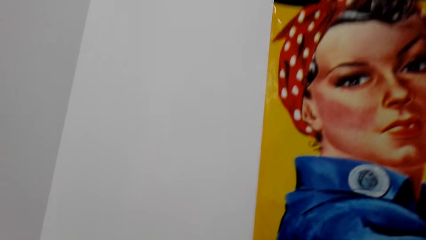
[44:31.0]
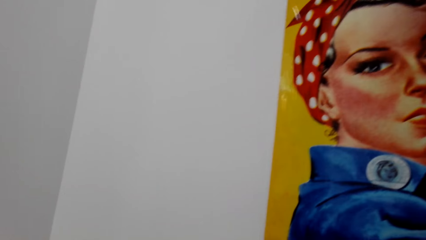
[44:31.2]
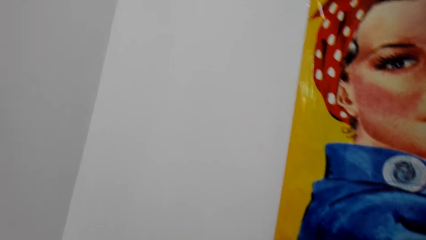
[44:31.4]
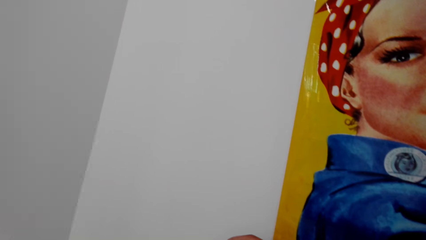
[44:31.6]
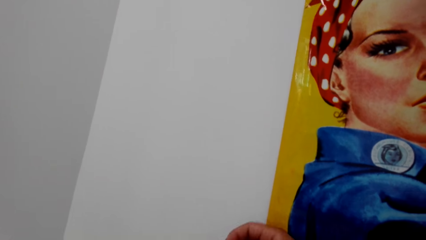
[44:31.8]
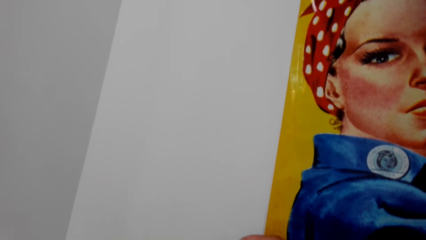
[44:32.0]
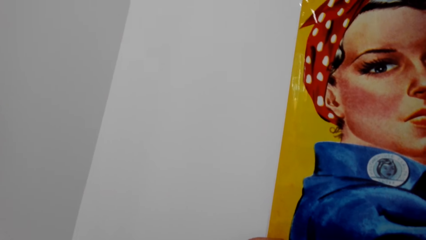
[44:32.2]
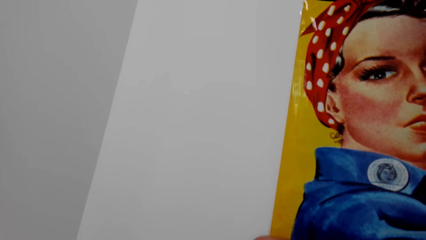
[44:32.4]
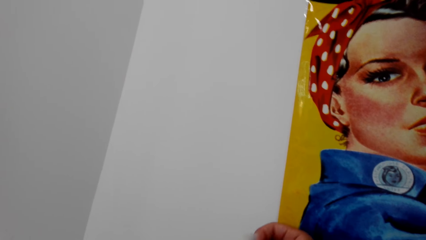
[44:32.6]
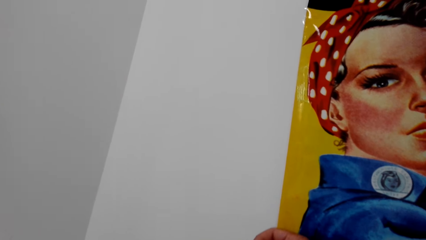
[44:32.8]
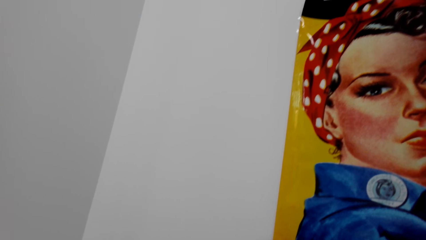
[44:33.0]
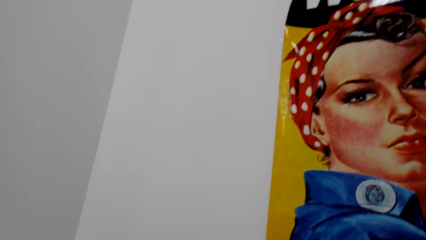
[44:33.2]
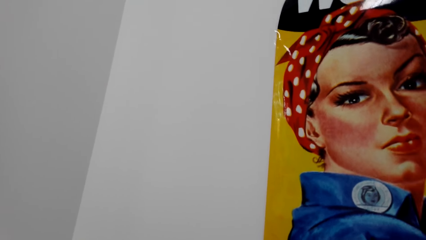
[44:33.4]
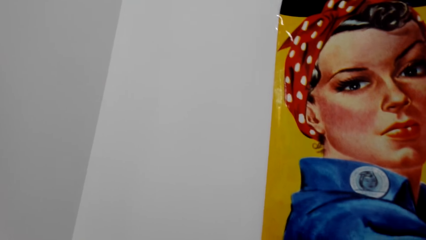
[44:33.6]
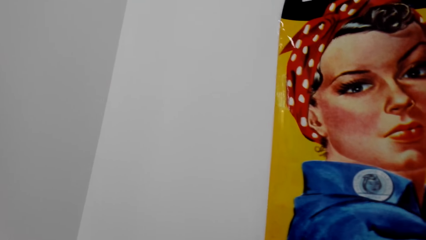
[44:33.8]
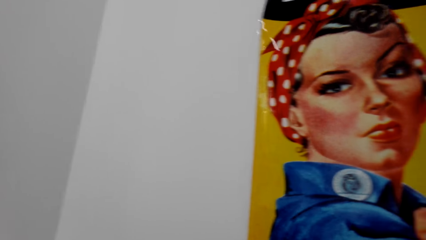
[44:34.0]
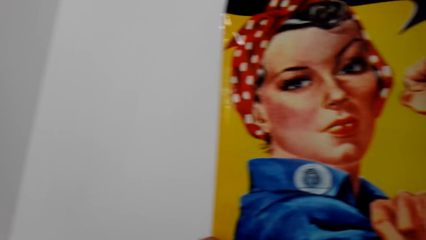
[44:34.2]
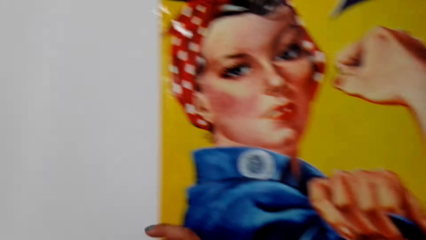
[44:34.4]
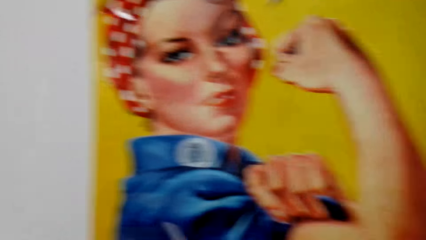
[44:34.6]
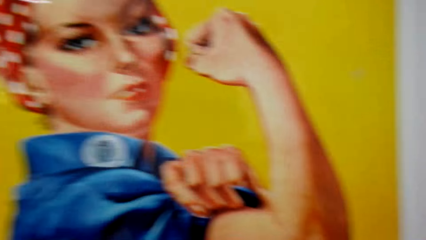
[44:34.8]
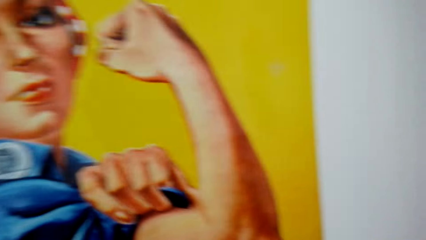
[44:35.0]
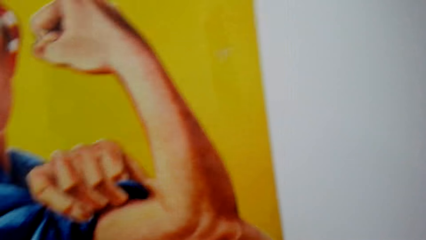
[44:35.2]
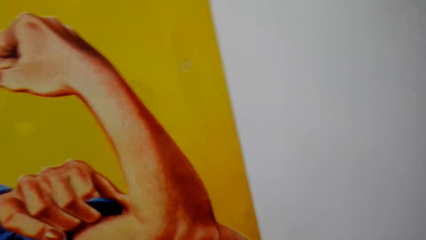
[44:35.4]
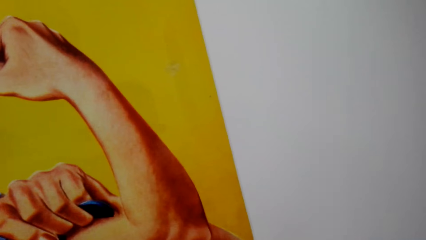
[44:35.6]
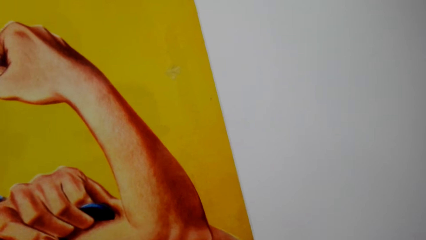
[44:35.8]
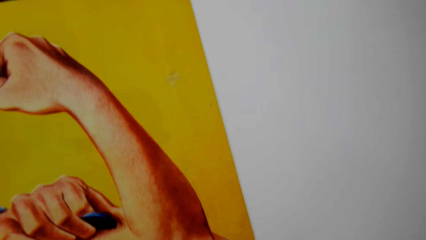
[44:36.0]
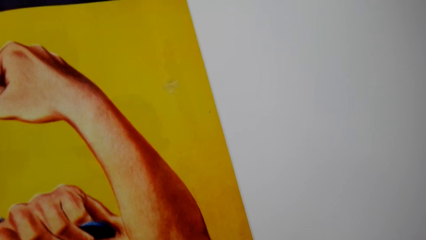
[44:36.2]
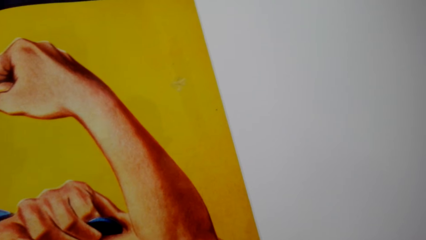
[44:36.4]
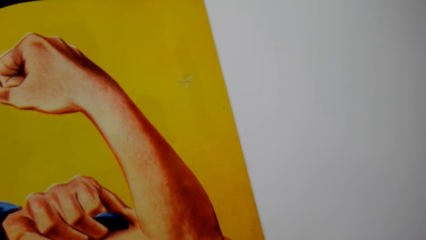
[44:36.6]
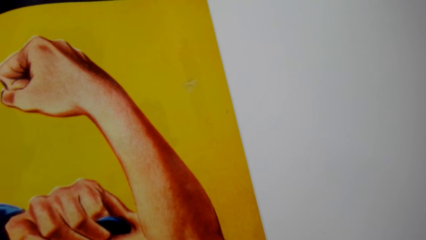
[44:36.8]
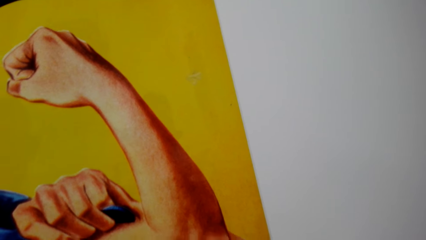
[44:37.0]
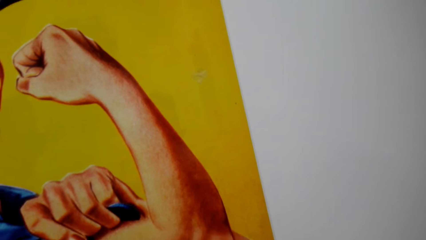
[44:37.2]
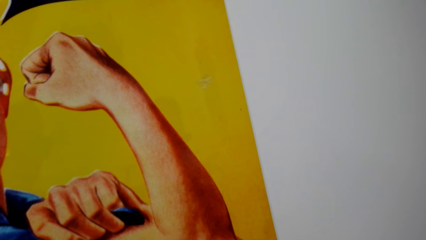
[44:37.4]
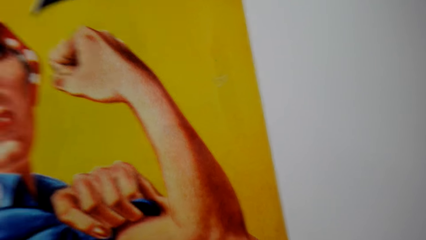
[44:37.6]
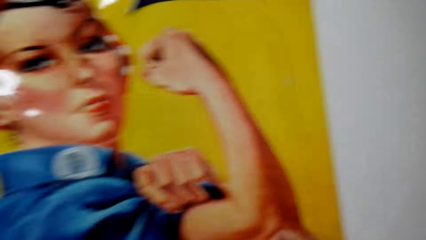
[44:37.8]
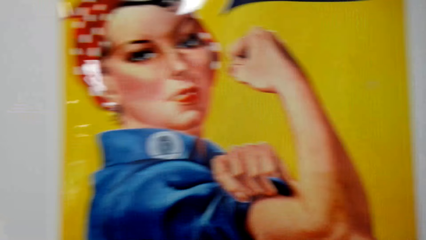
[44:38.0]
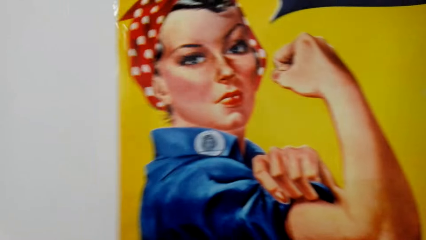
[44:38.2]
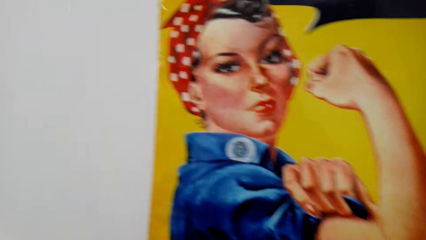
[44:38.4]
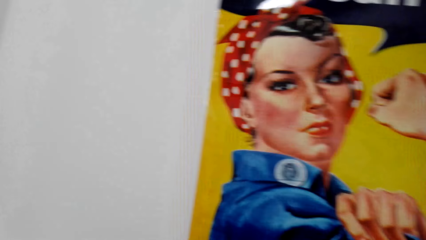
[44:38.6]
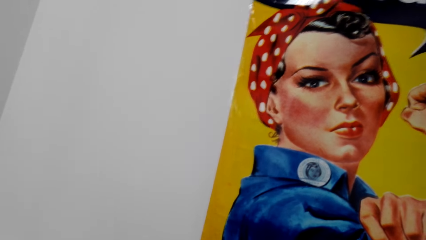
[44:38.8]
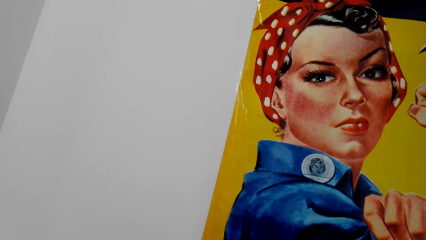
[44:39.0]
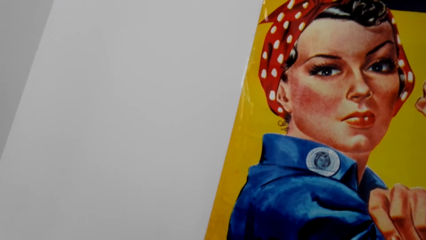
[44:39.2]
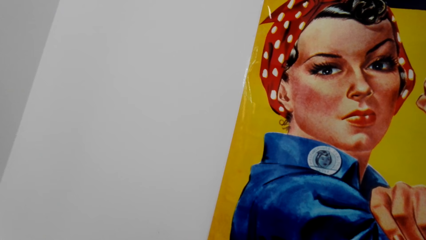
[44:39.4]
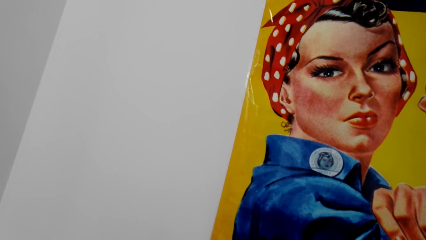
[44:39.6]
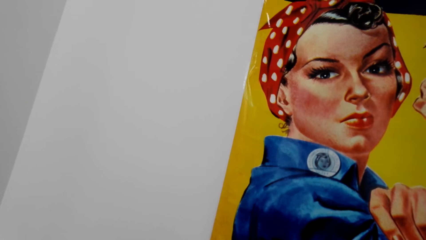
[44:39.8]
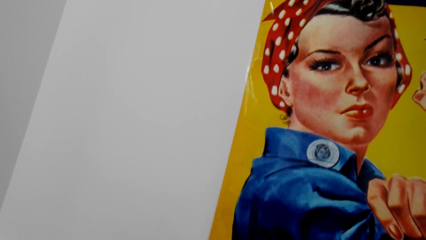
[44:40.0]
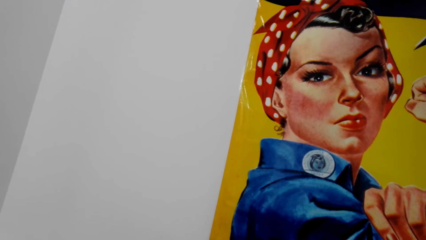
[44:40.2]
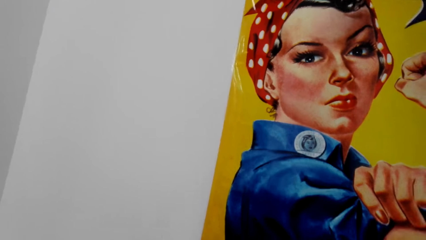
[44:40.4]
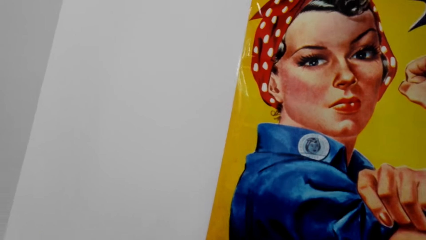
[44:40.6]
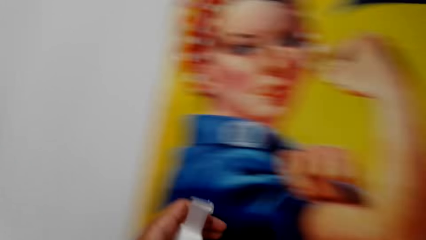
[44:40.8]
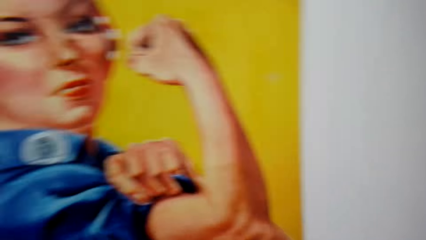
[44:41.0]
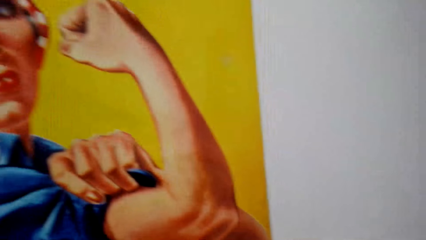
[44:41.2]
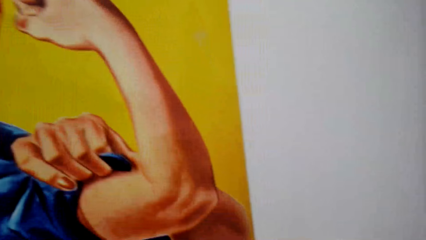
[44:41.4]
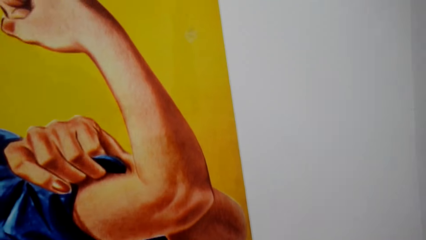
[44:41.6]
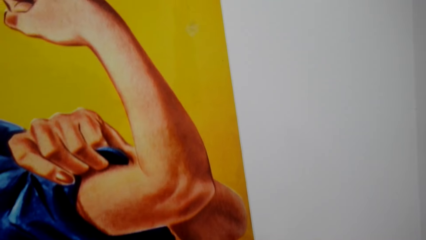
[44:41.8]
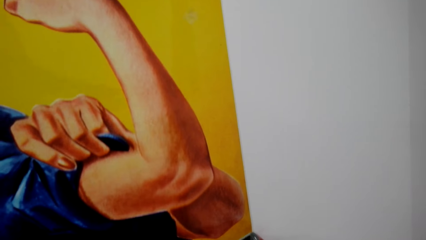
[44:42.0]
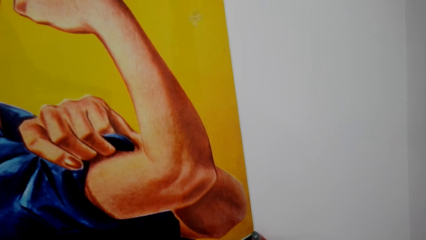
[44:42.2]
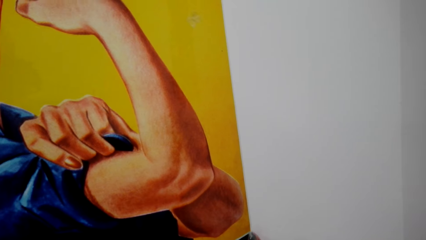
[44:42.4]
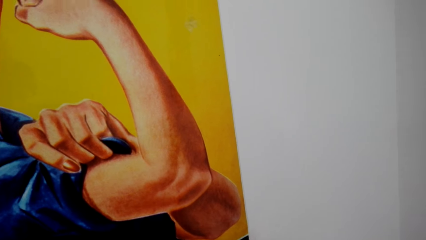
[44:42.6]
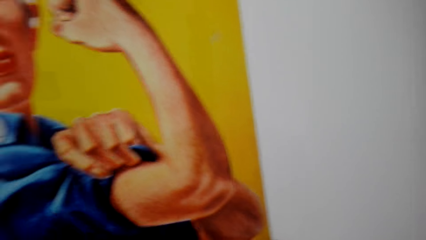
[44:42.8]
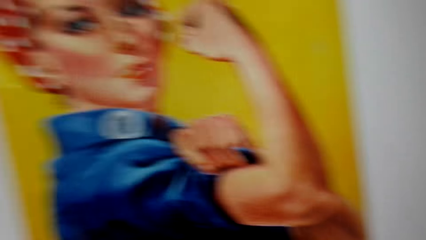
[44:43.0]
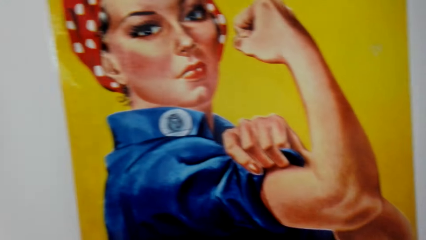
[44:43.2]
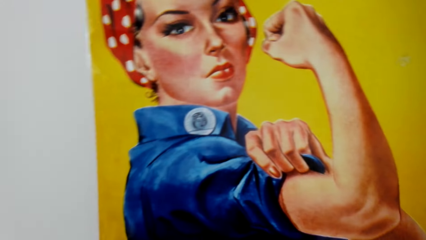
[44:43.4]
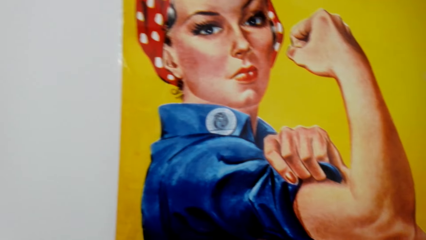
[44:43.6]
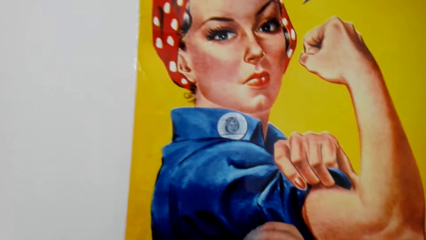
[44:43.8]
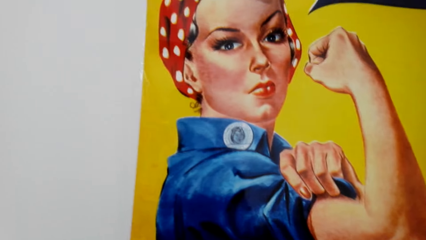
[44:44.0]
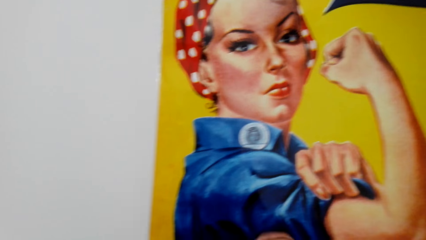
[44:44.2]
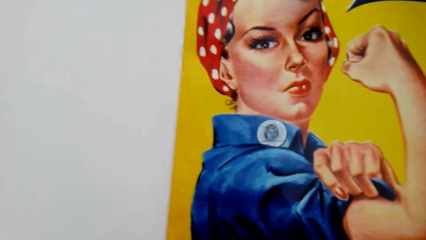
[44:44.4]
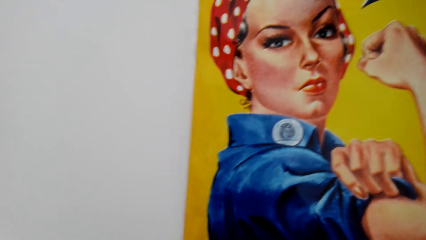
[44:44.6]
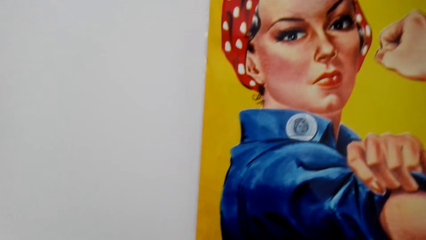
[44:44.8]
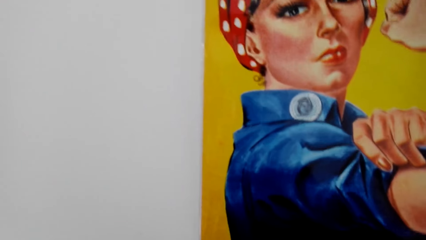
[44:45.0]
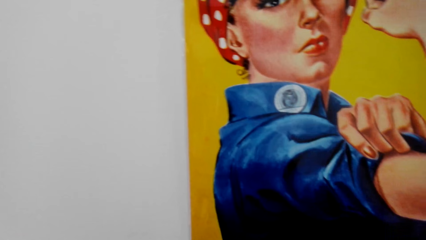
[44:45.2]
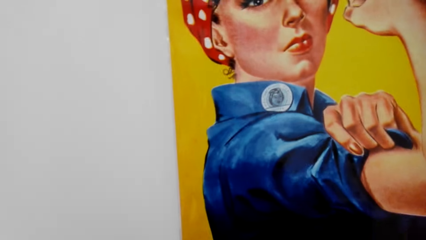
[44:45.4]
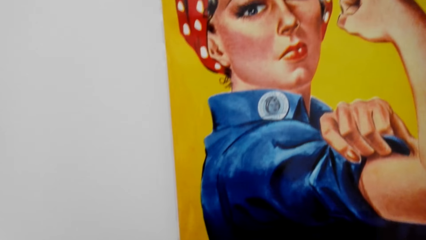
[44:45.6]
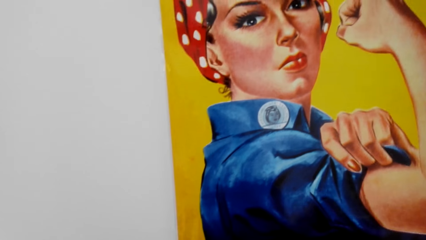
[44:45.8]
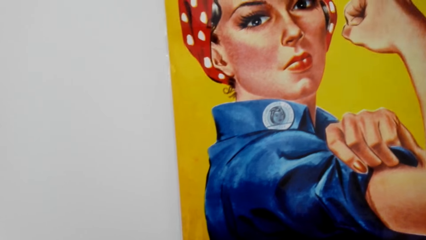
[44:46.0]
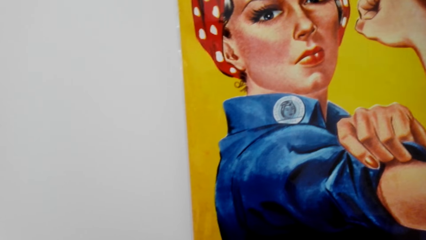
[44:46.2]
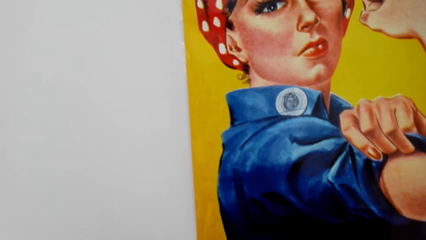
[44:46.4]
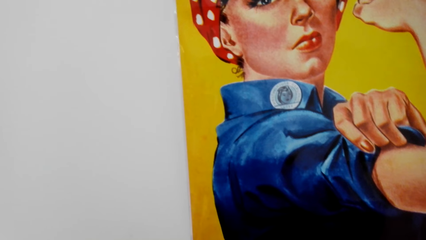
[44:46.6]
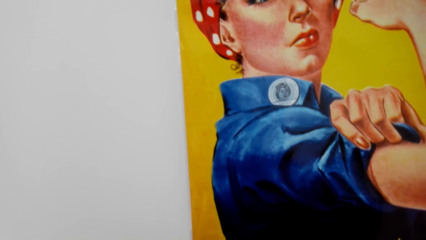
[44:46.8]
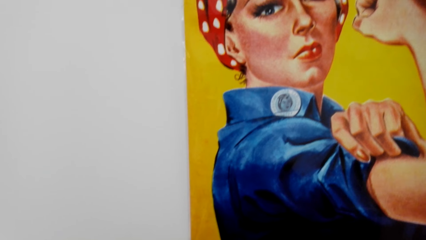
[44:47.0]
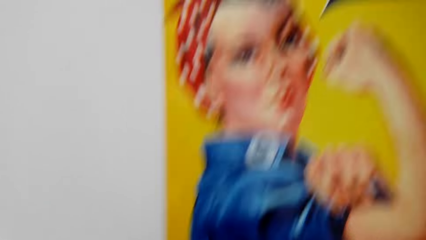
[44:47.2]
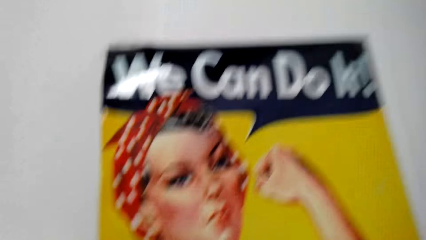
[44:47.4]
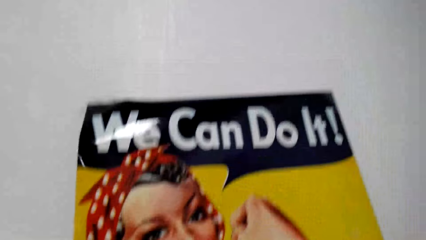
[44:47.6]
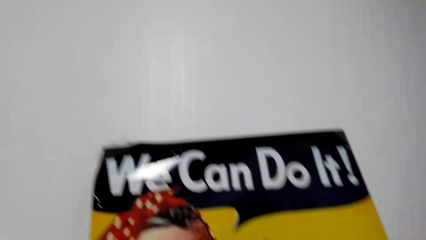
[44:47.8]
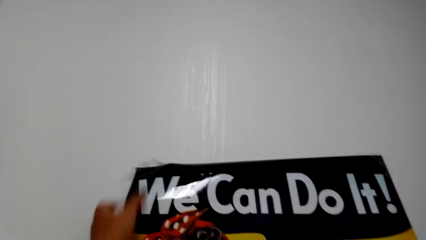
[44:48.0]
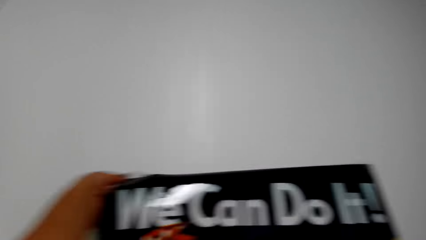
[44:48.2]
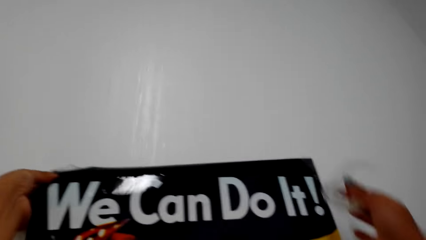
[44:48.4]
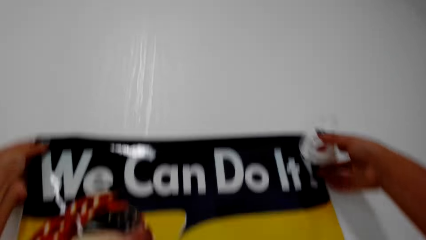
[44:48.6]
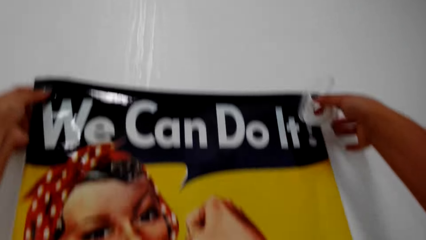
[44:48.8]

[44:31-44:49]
The camera wearer cuts a sellotape on a roll. They pull the mask tape. They attach the sellotape on the wall. They cut the sellotape on the roll. They attach the sellotape on the wall. They straighten a wallpaper. They stick the mask tape on the wall.
